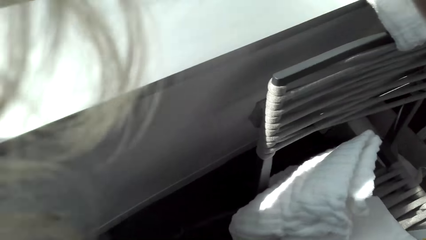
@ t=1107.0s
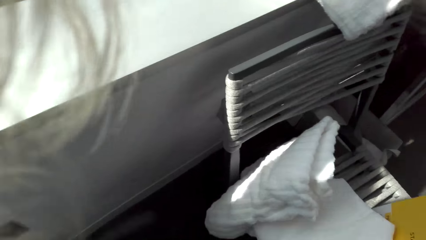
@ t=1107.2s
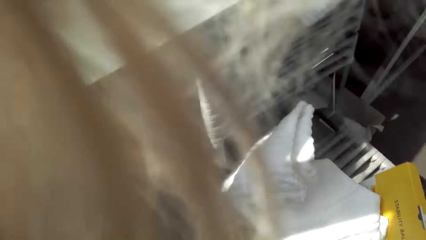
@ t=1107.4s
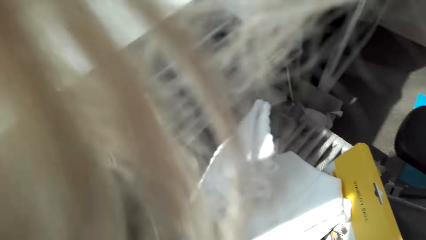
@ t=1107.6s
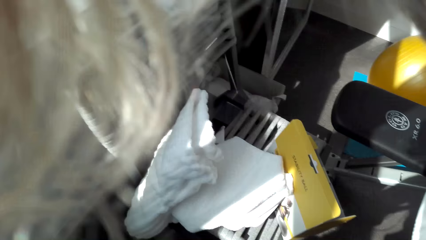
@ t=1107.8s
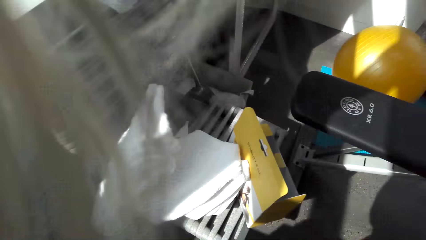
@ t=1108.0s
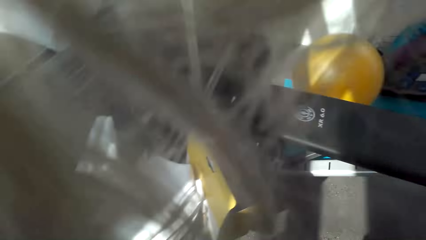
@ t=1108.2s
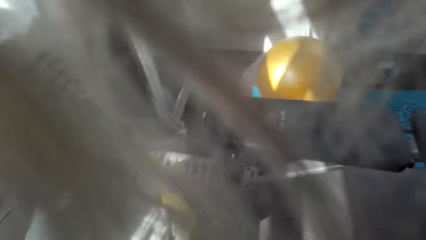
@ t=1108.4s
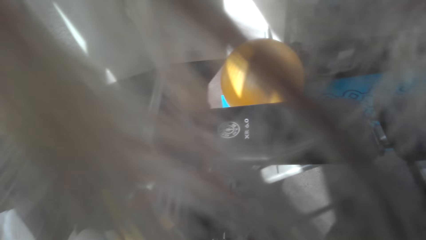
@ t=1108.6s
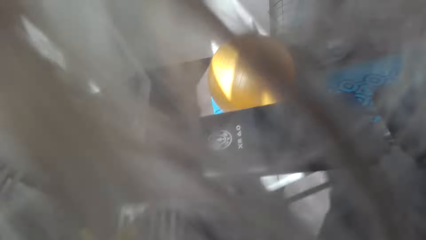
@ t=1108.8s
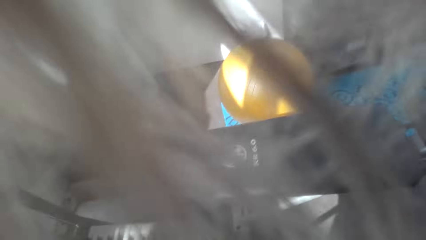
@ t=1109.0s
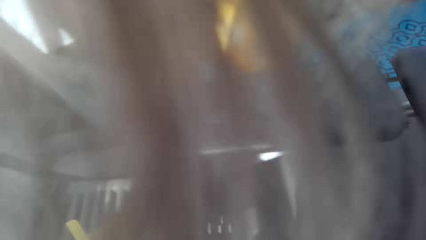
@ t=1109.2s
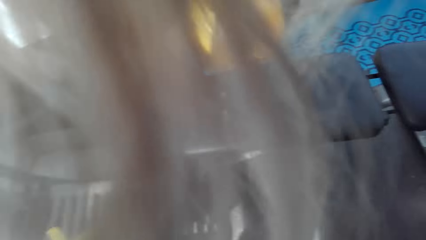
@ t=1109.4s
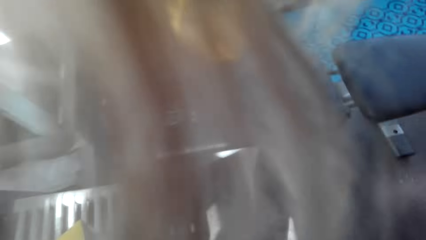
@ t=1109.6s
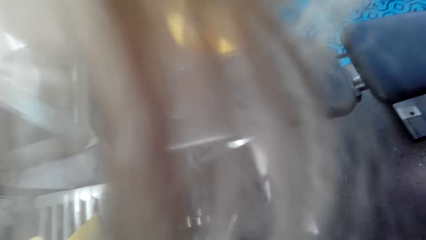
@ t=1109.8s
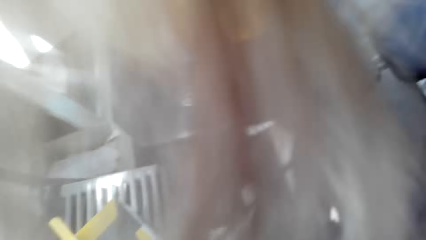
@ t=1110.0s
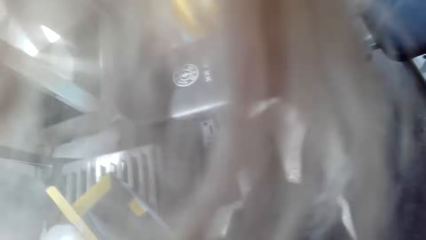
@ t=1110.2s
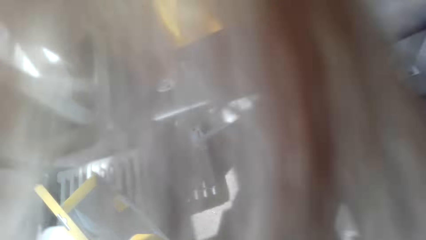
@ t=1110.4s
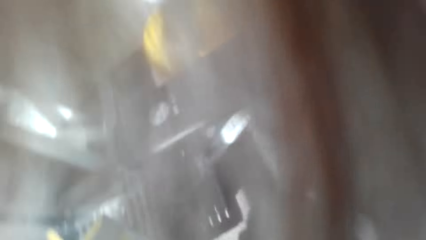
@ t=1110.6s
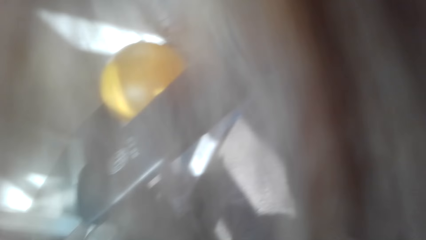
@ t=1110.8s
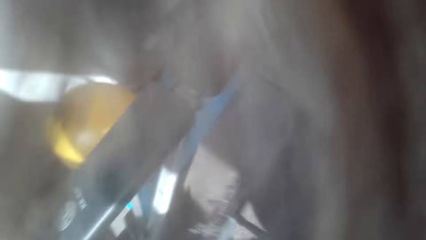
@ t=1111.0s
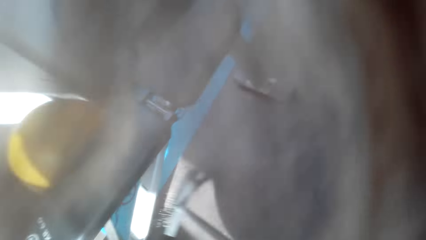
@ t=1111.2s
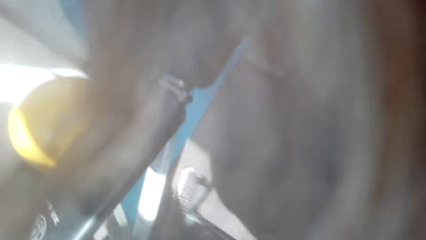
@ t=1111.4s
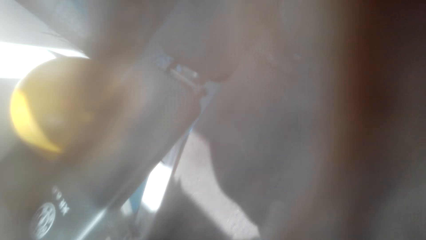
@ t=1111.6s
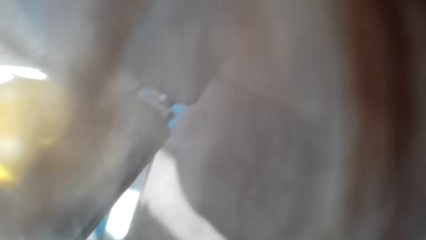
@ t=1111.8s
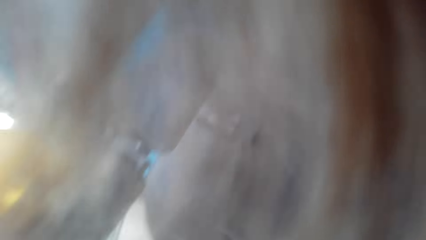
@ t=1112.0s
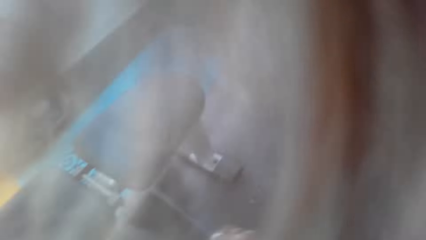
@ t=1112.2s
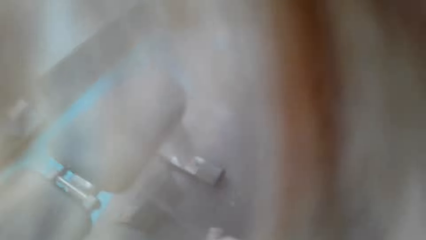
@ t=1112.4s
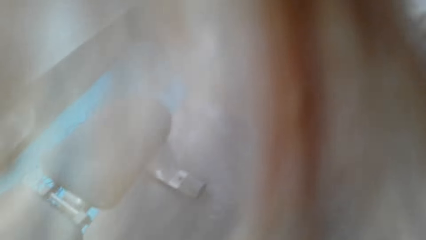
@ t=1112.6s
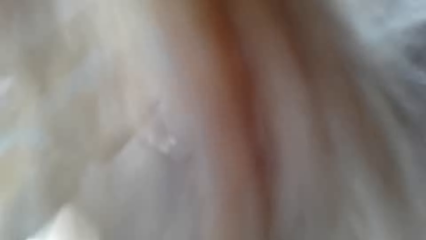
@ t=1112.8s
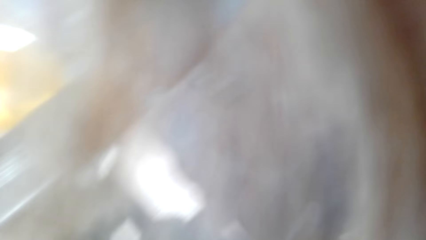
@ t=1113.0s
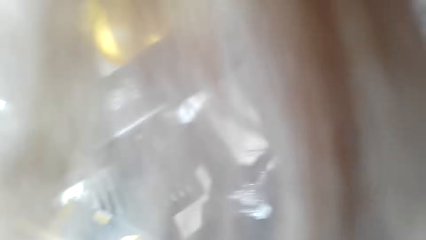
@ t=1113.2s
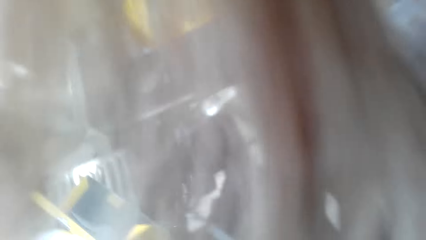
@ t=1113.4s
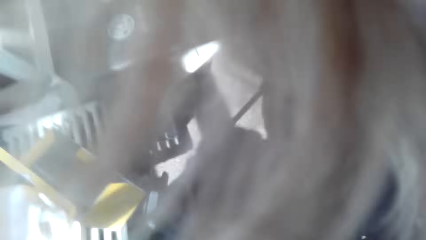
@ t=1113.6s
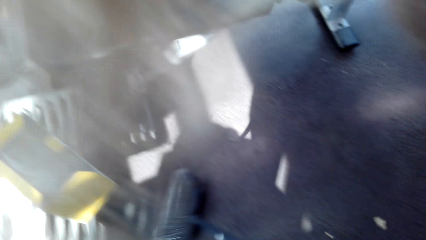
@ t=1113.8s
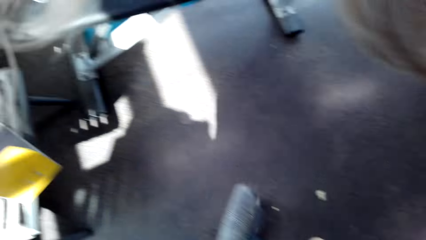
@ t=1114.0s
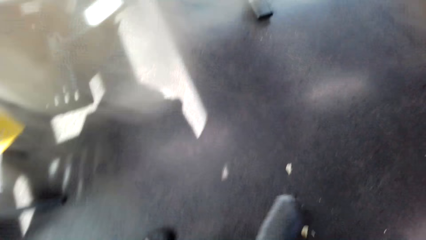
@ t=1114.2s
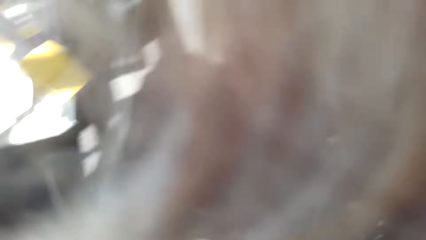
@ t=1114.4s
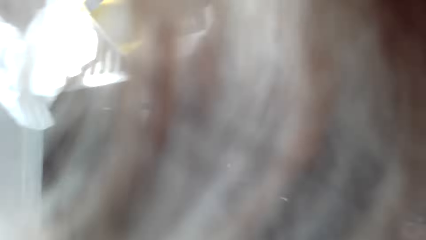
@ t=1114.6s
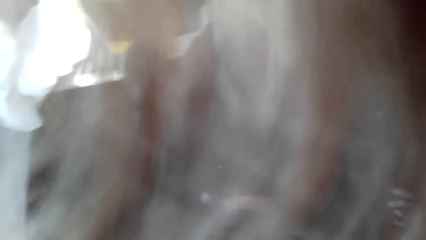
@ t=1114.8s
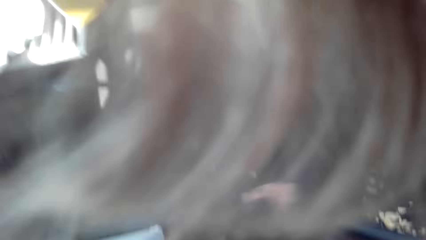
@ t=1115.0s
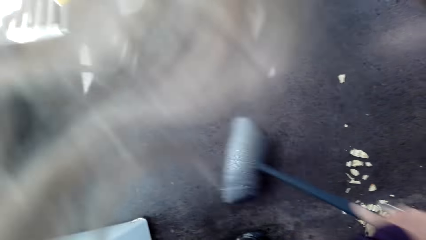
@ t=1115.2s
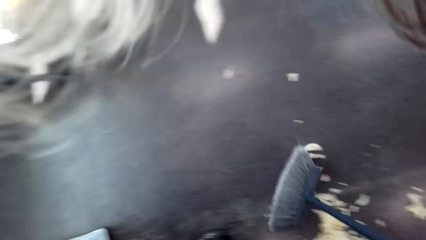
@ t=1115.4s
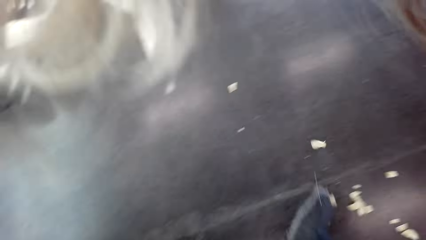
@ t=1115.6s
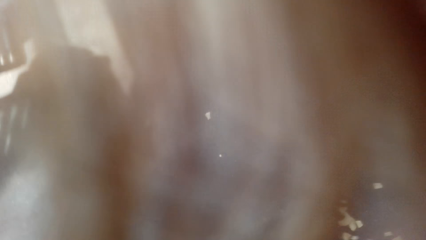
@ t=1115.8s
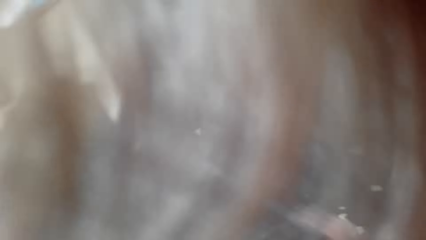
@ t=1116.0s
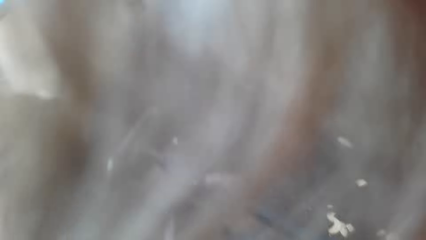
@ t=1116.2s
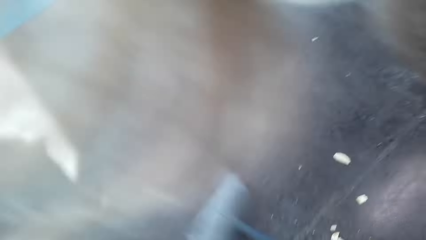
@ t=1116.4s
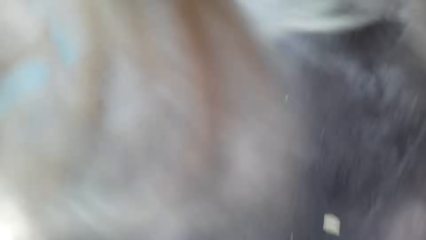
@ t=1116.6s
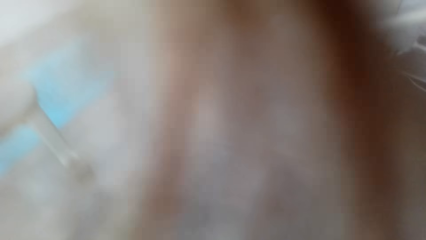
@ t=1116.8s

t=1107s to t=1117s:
The camera wearer sweeps the floor with a brush.

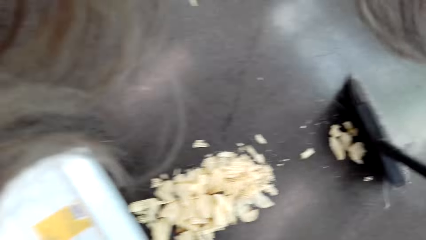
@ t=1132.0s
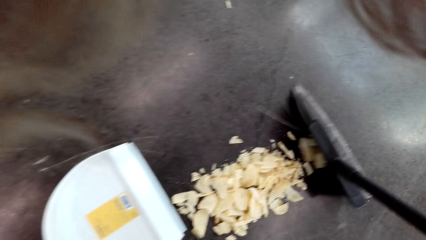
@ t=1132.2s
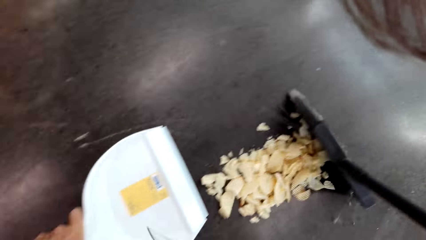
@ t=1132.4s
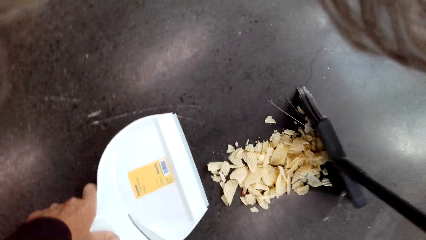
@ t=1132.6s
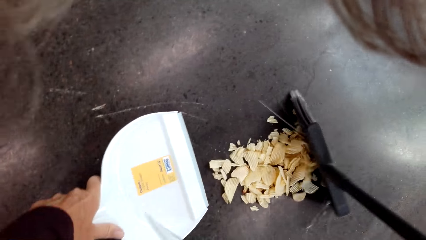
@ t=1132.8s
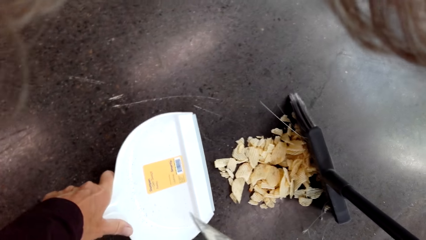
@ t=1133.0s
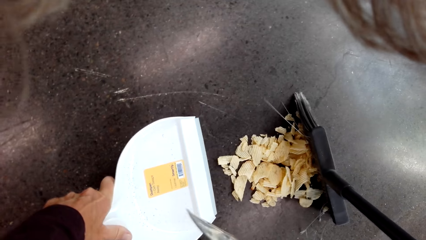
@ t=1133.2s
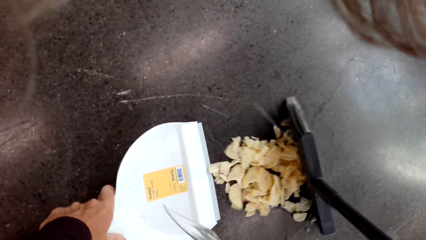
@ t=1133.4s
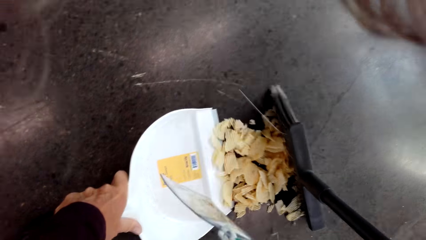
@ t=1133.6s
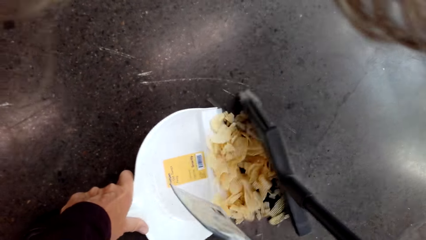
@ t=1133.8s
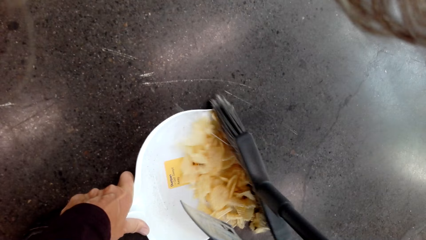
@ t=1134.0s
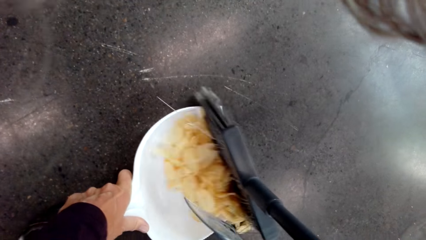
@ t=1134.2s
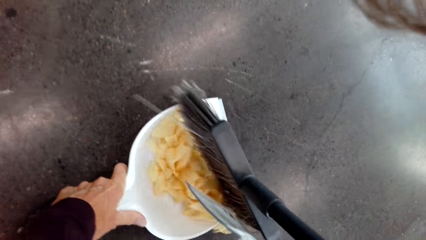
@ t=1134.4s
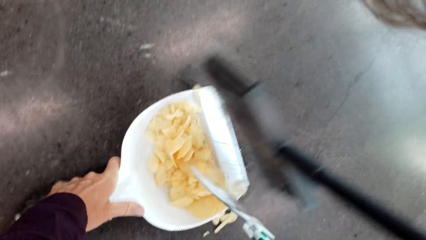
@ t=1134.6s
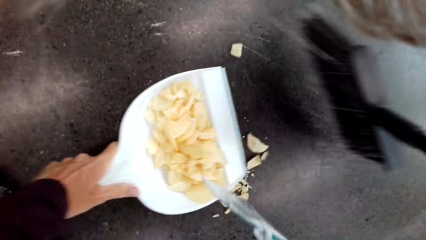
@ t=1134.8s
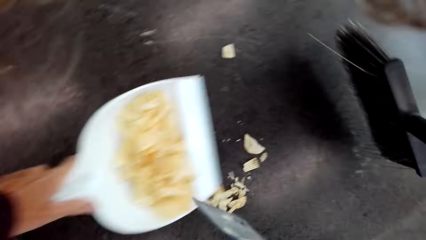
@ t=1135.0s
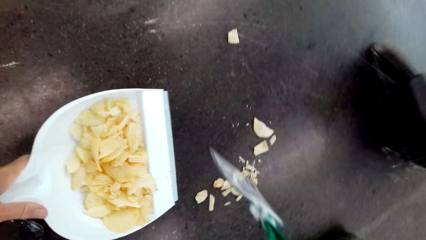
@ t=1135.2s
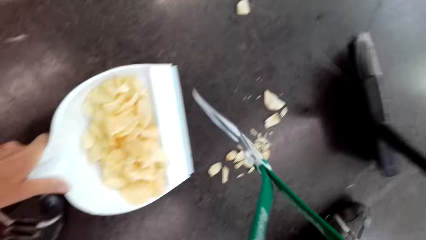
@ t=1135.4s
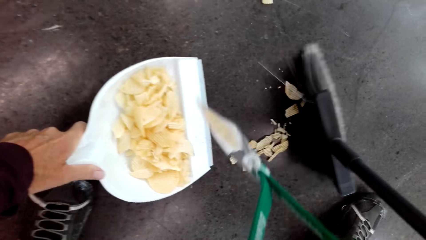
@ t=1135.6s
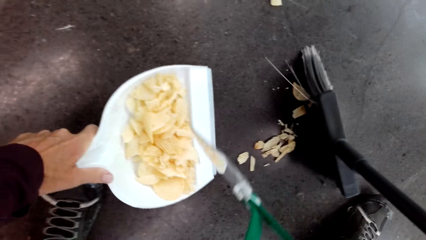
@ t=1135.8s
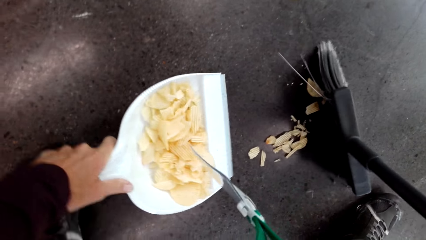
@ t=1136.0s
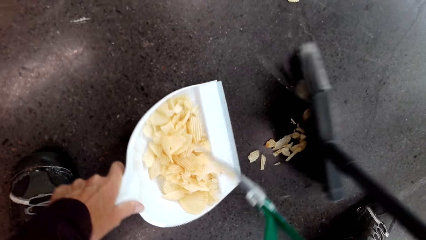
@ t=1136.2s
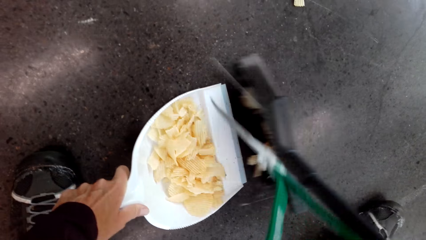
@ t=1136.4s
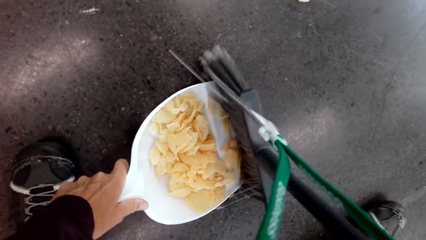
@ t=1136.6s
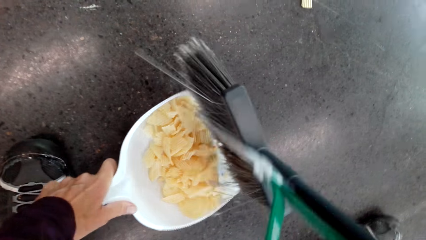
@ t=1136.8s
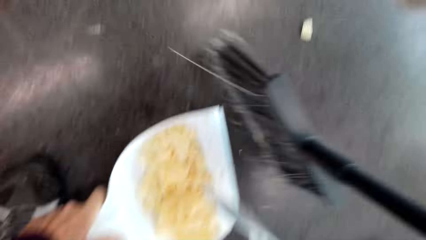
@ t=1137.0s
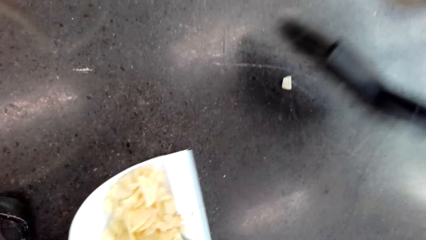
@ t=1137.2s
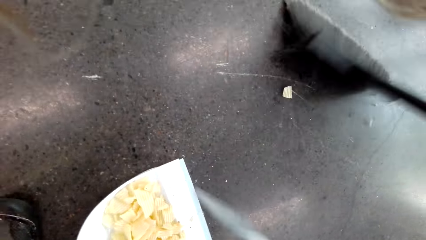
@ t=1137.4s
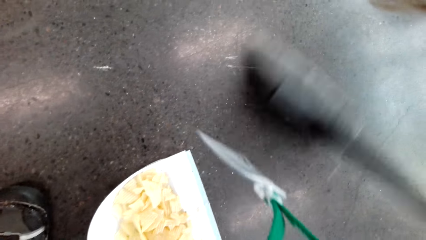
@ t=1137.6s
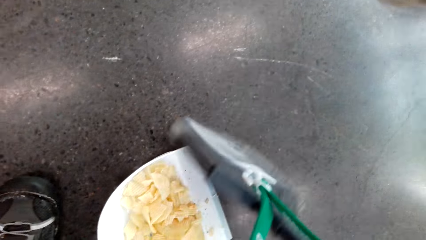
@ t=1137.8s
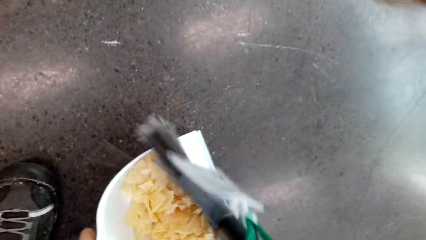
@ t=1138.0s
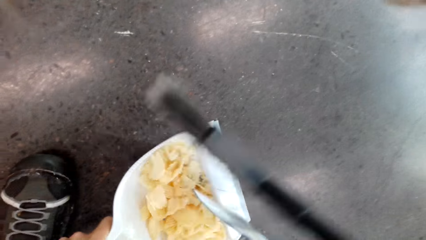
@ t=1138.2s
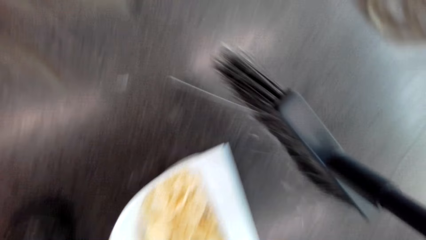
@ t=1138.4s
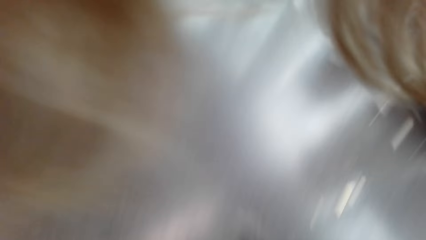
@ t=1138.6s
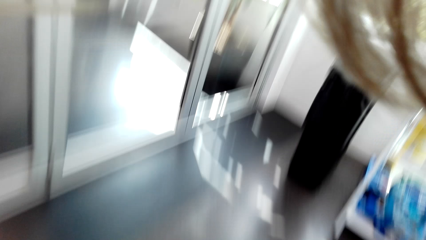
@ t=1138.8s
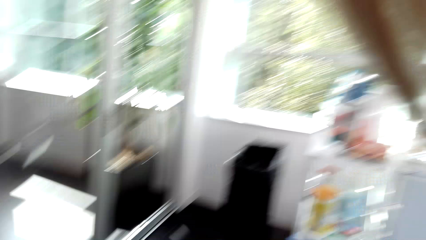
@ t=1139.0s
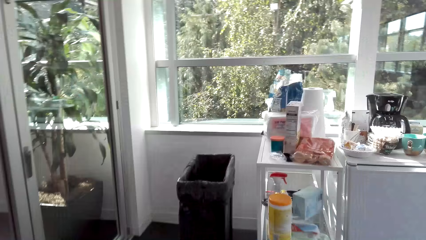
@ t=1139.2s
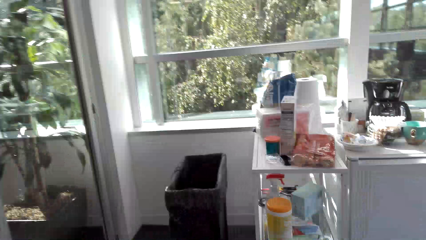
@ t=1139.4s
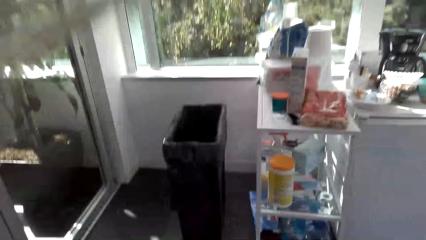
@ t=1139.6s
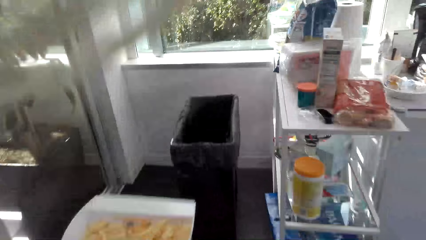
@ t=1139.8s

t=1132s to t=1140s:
The camera wearer collects trash with a dust pan. They put waste on the dust pan.
